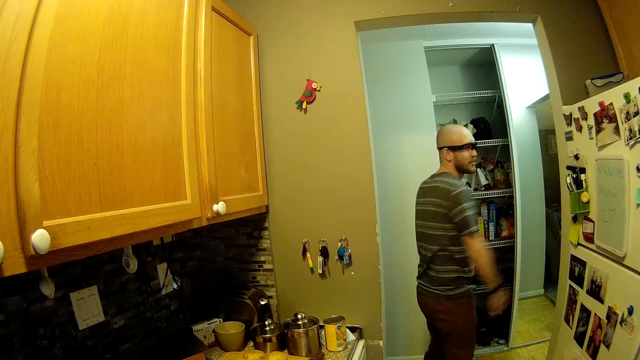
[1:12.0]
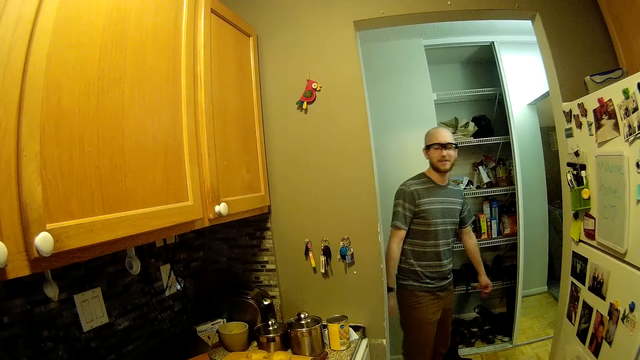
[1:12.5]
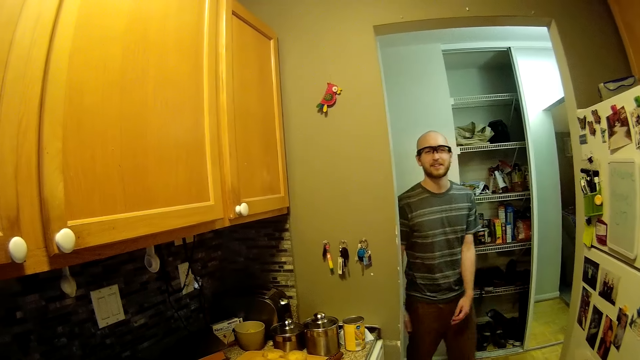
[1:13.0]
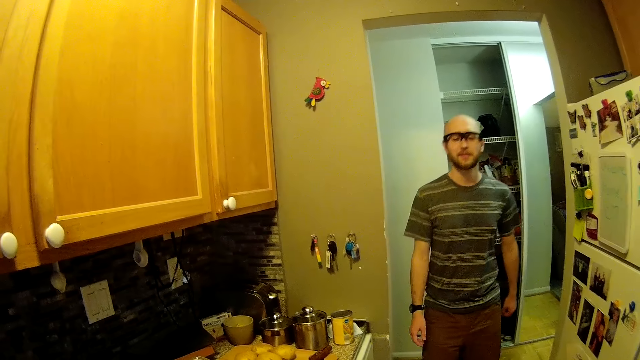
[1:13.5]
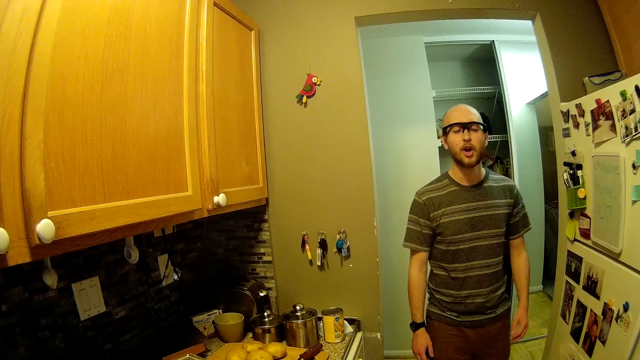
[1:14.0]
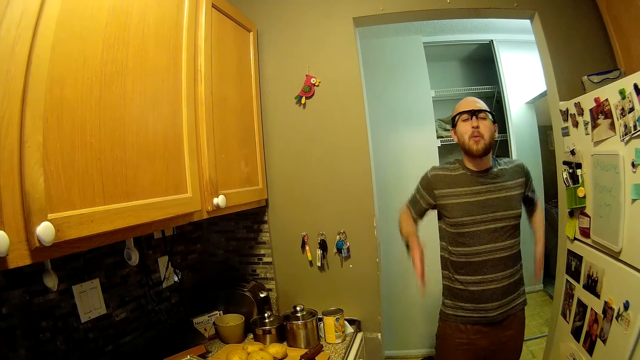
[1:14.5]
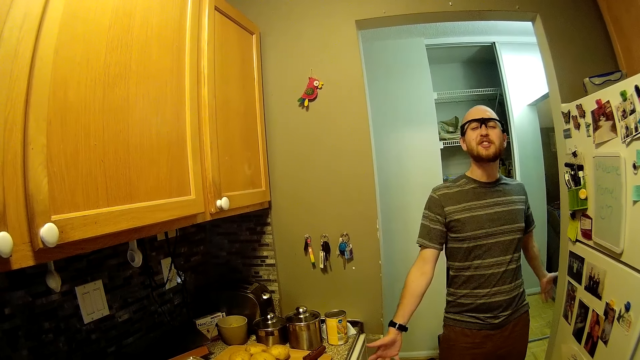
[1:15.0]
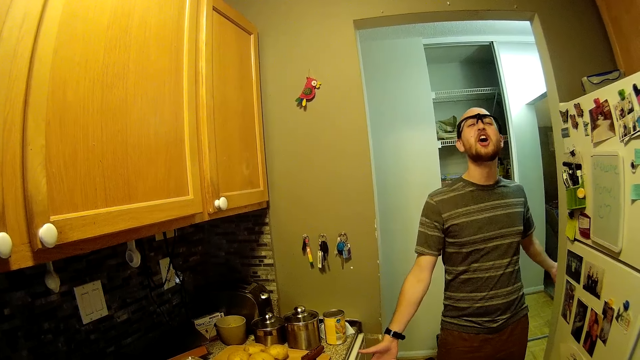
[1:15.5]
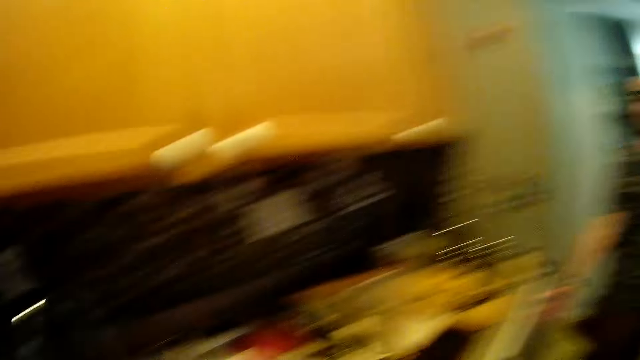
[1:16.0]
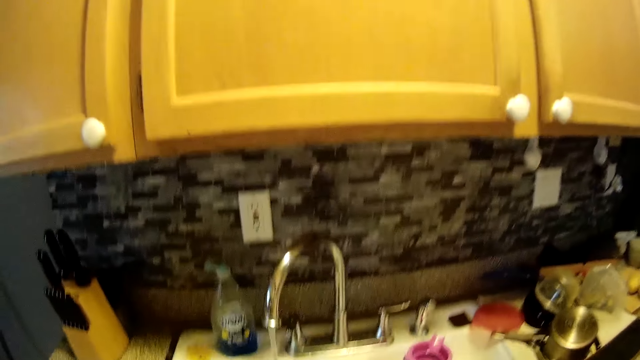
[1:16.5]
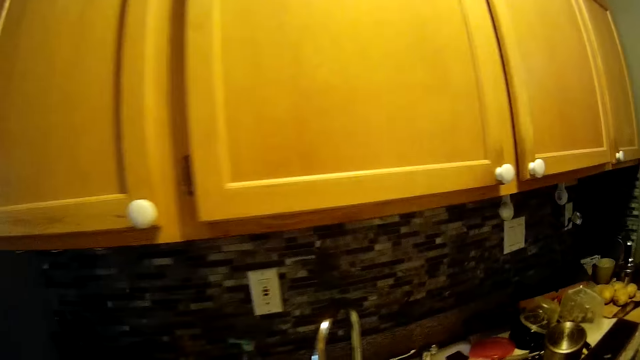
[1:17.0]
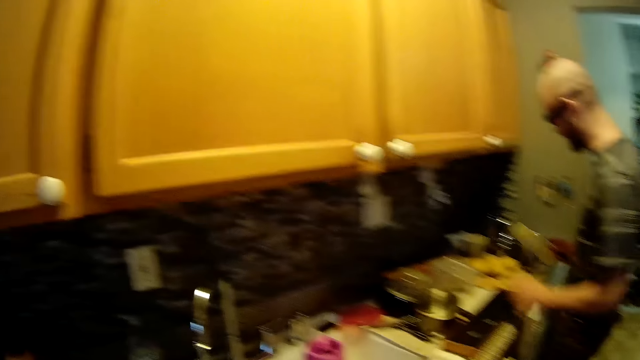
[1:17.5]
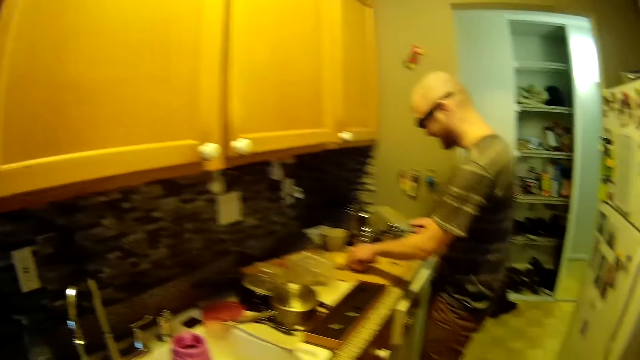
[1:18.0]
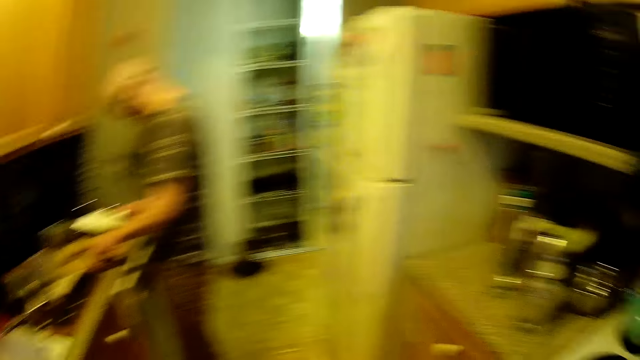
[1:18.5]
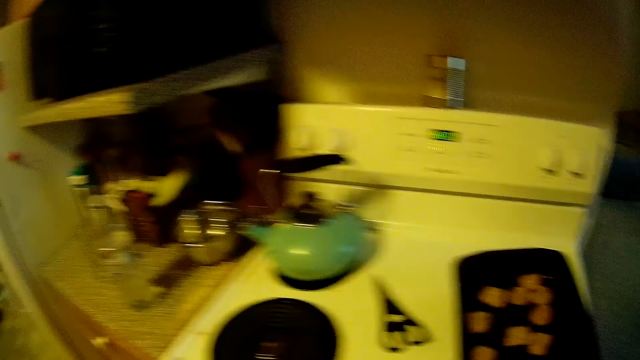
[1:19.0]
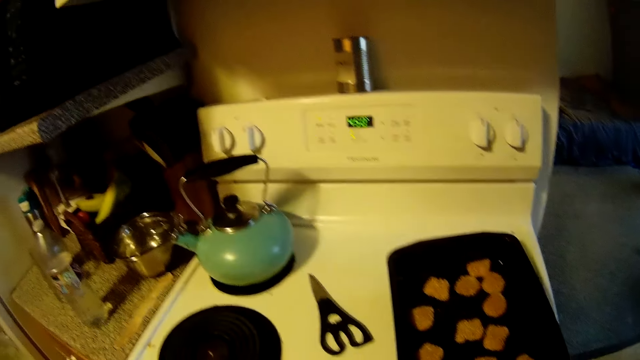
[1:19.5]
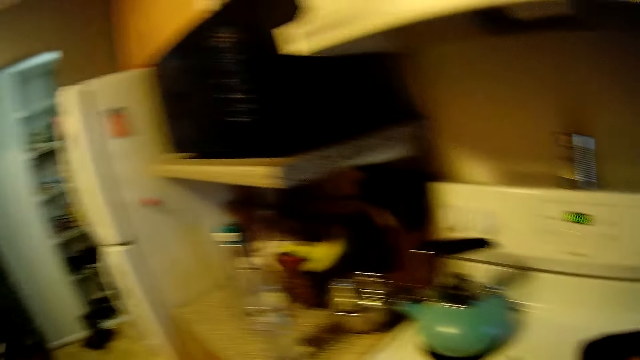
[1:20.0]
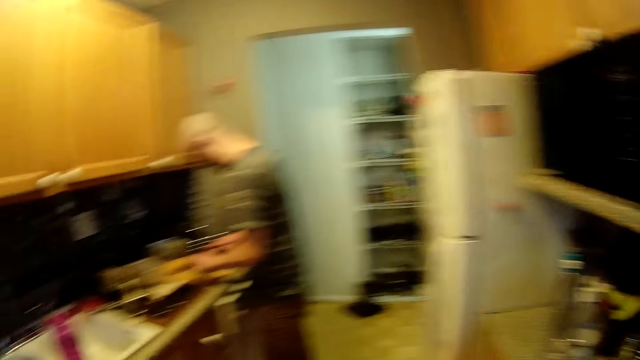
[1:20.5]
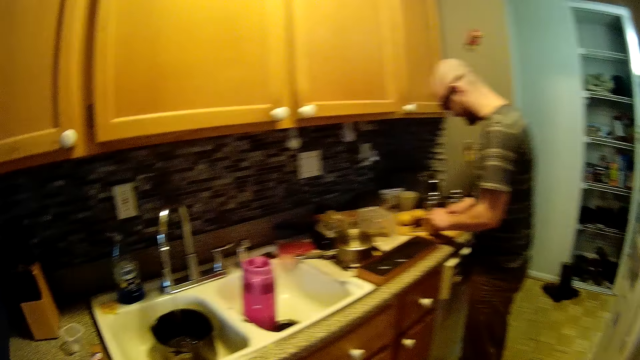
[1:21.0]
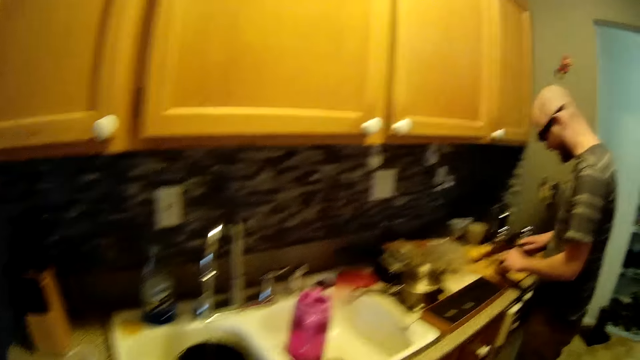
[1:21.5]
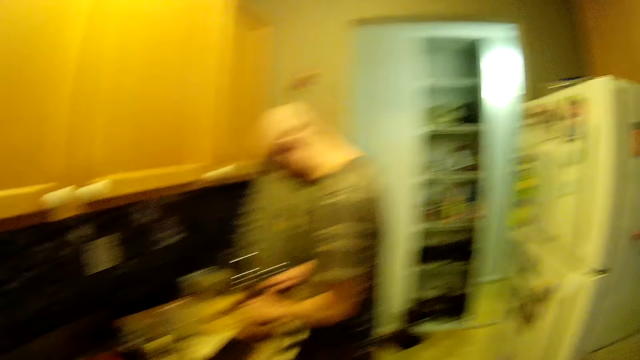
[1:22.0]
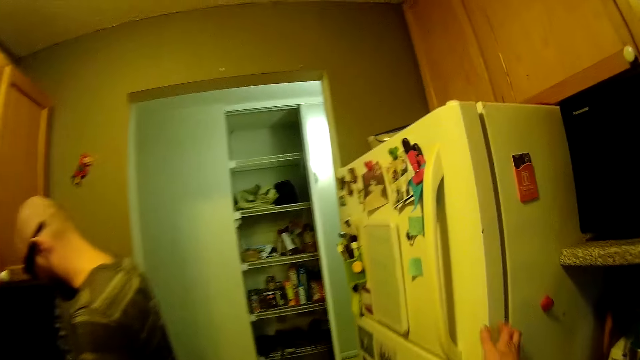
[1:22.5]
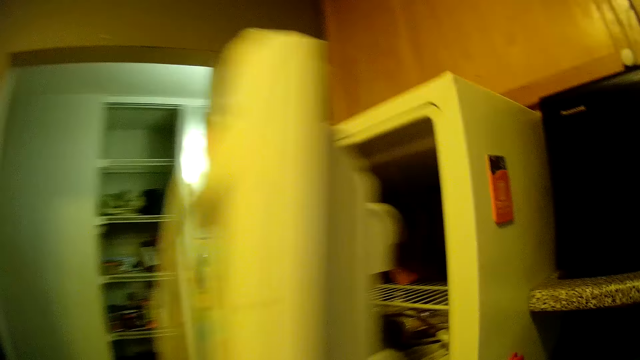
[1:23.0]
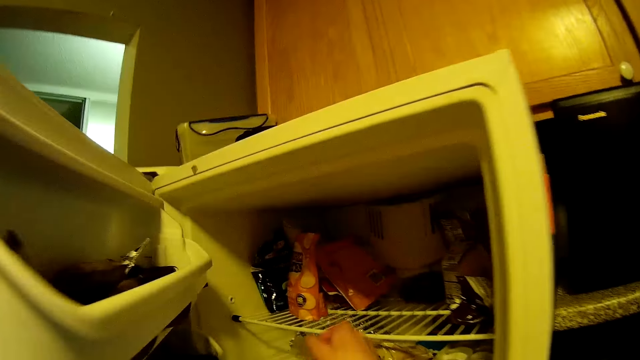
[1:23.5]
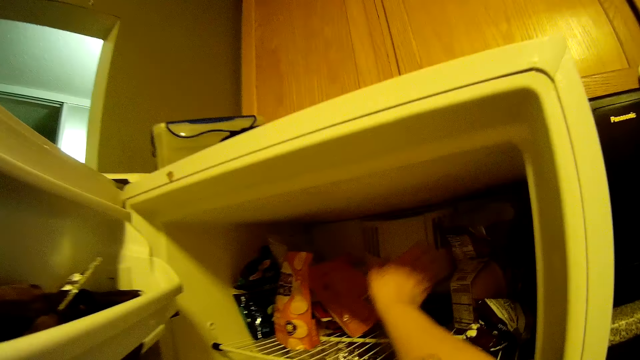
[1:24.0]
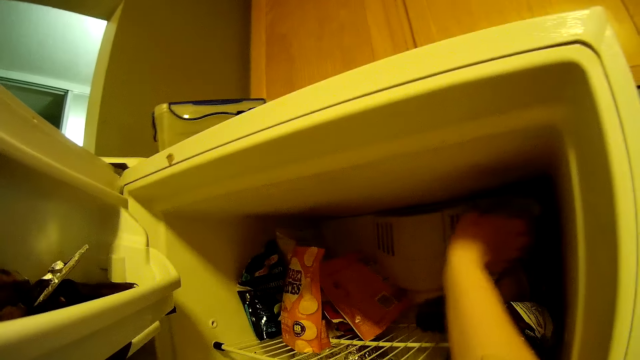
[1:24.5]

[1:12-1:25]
The man walks around and sings. He looks around and picks the potato. The camera wearer looks around. The man cuts the potato on the cutting board with the knife in his right hand. The camera wearer opens the refrigerator with her right hand.

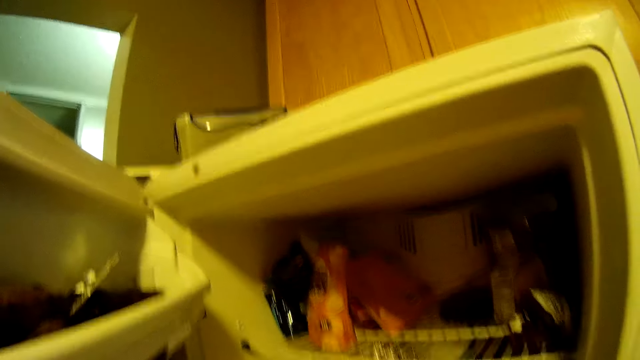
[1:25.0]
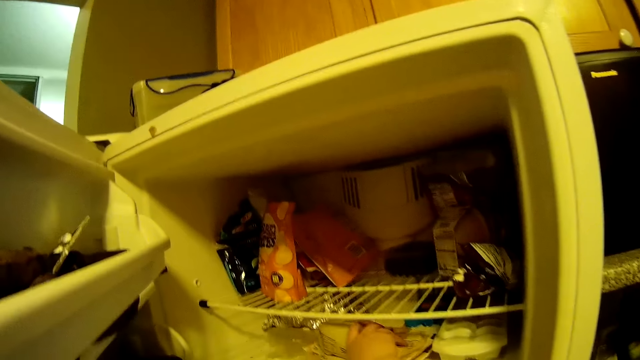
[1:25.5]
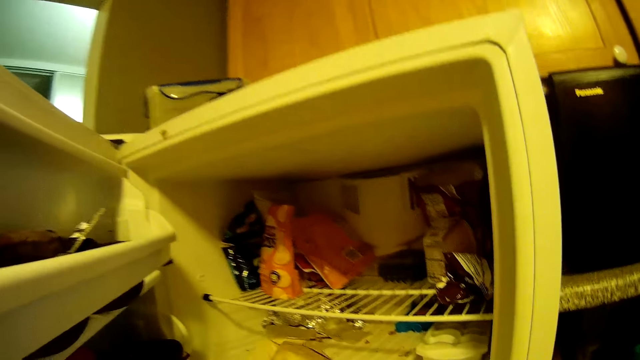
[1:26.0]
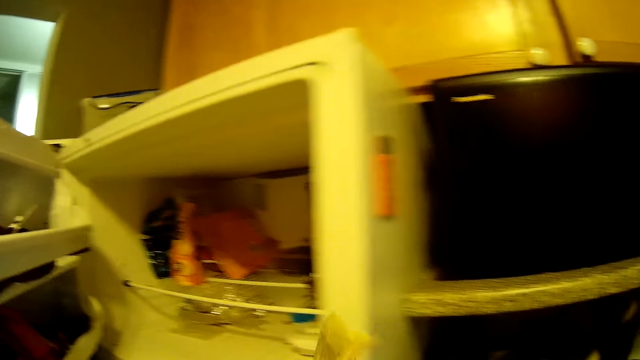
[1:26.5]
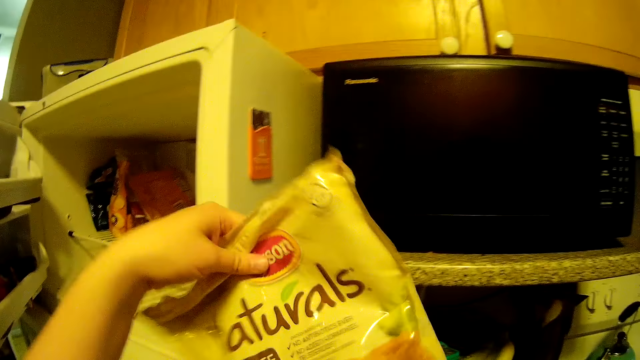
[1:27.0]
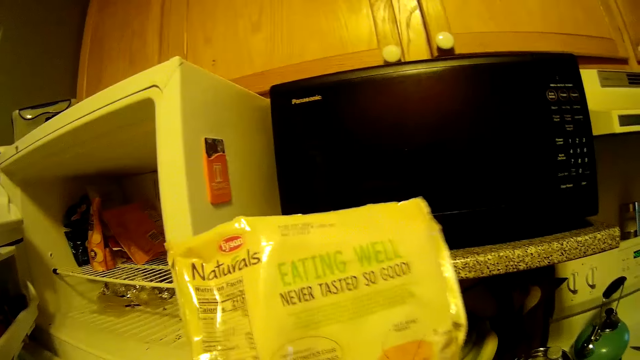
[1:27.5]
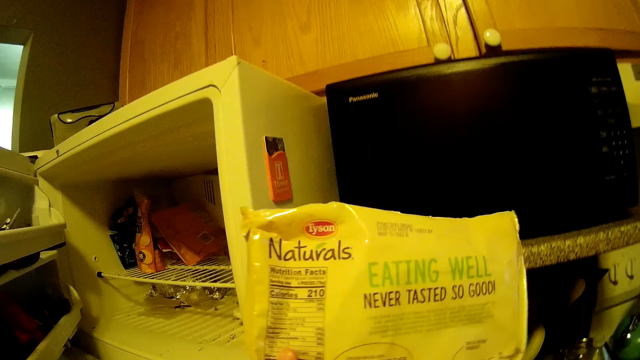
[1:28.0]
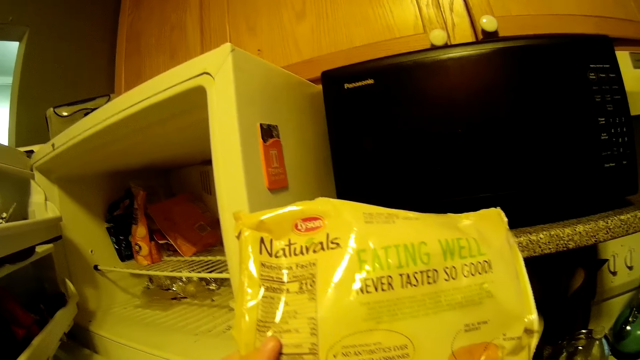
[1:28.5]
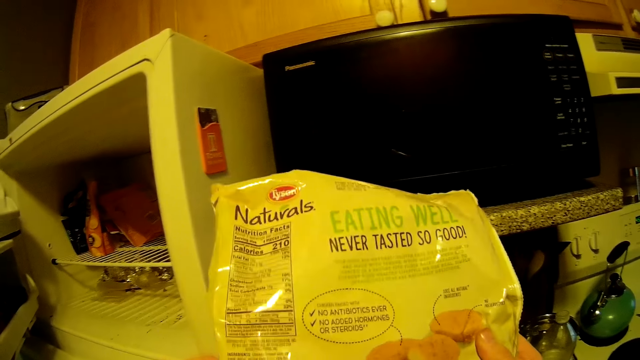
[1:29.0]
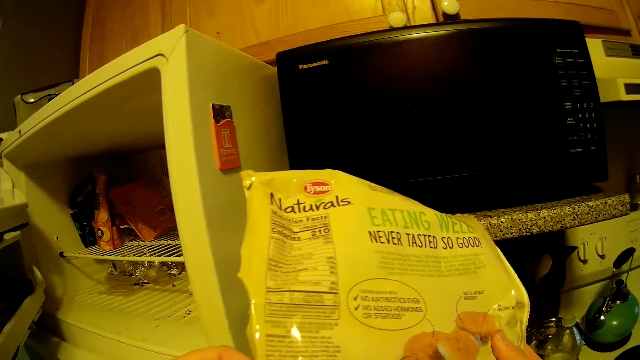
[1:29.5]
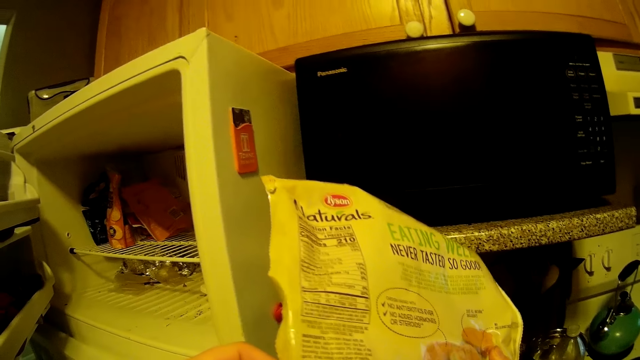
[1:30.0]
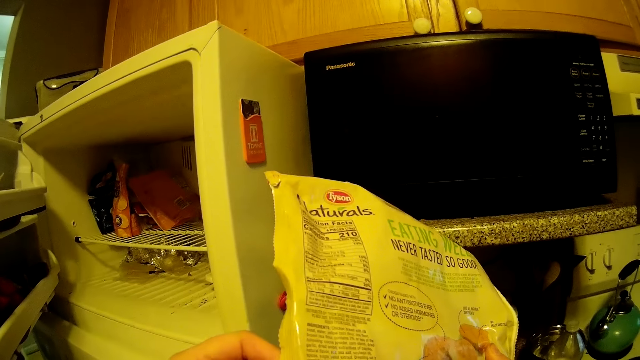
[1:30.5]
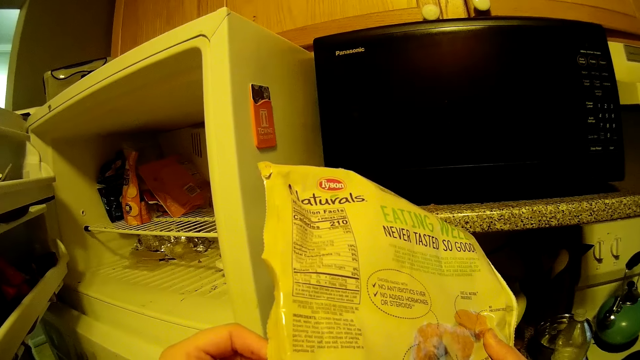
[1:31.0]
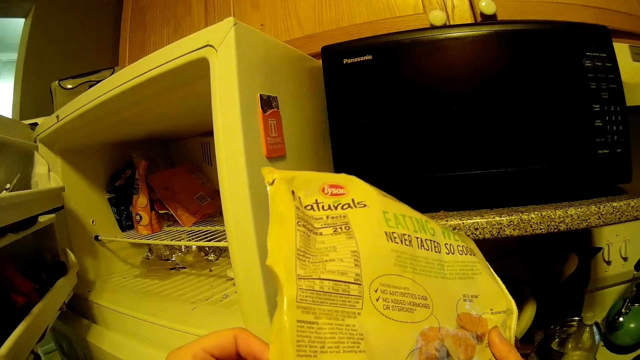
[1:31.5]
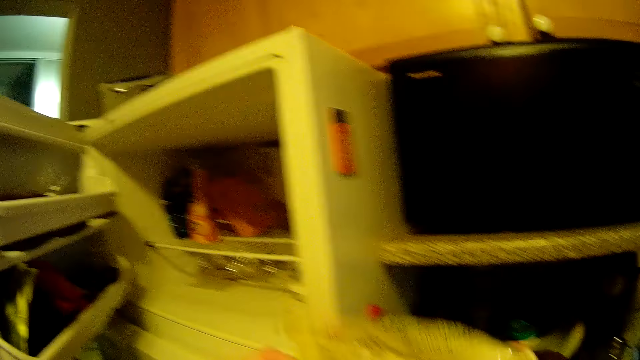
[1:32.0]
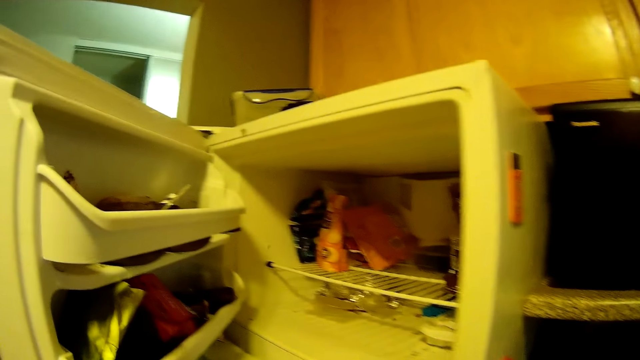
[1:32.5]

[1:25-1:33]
The camera wearer picks a plastic bag from the refrigerator with her right hand. She straightens the plastic bag with her left hand and looks at the plastic bag.
